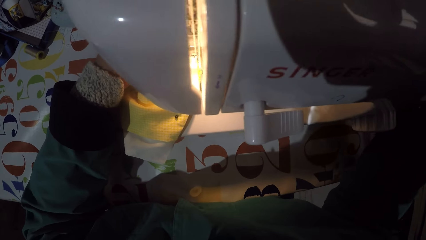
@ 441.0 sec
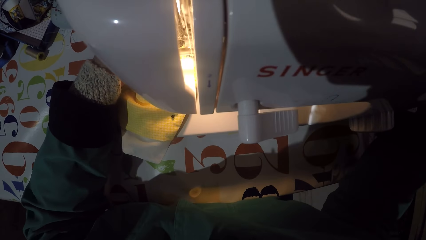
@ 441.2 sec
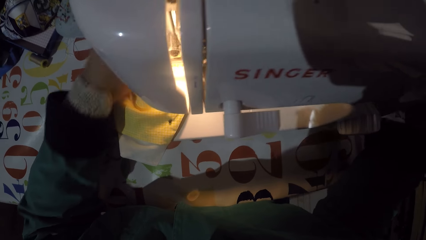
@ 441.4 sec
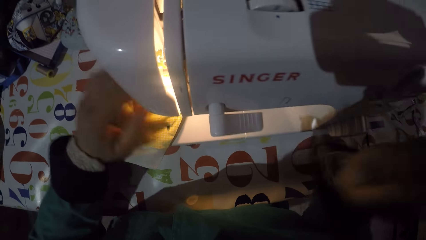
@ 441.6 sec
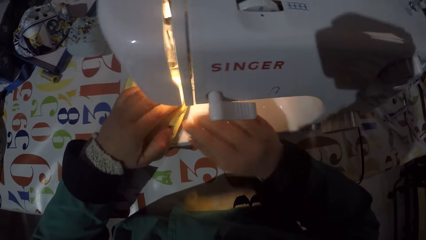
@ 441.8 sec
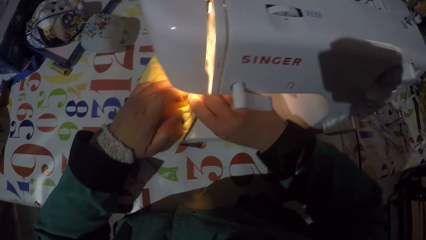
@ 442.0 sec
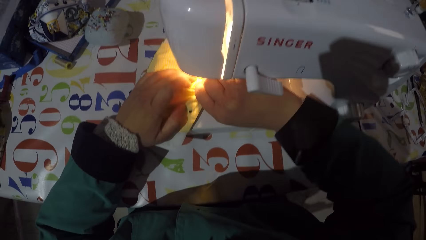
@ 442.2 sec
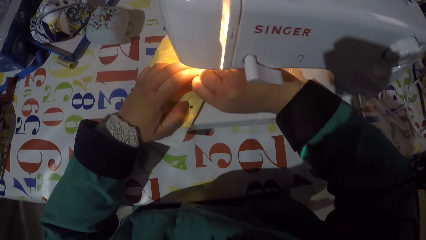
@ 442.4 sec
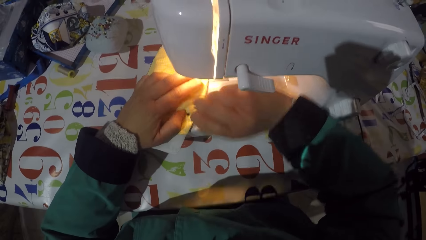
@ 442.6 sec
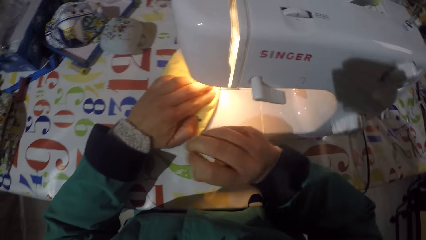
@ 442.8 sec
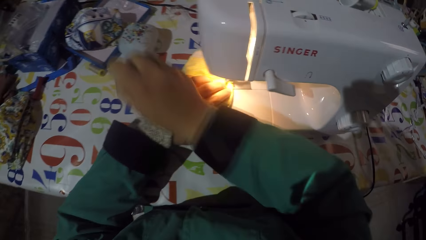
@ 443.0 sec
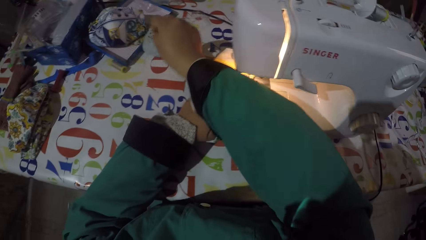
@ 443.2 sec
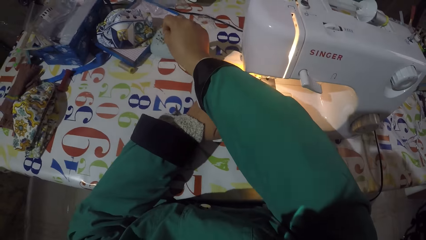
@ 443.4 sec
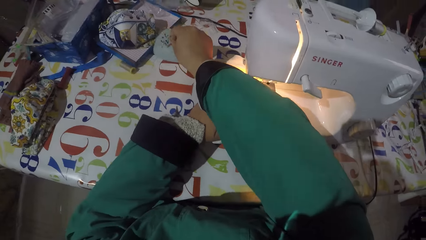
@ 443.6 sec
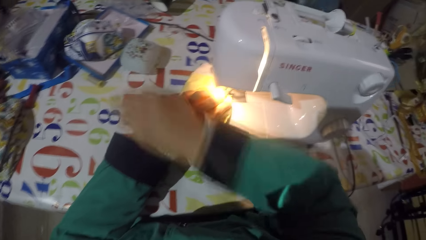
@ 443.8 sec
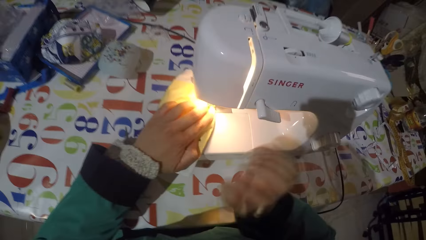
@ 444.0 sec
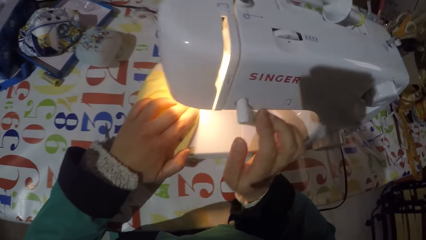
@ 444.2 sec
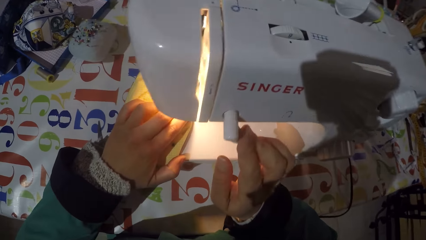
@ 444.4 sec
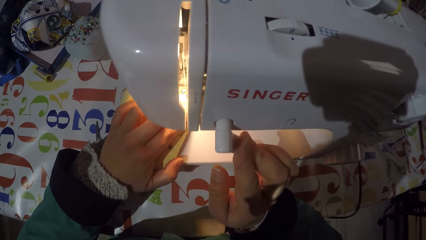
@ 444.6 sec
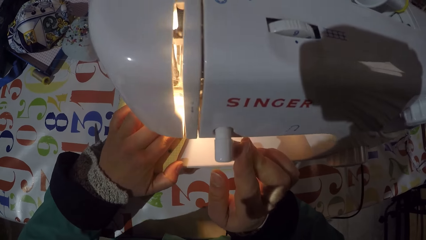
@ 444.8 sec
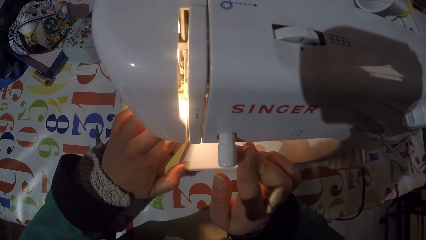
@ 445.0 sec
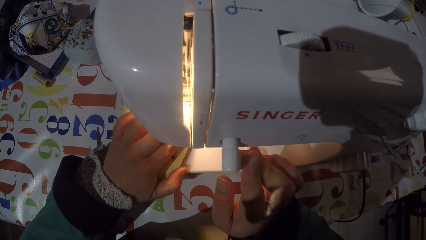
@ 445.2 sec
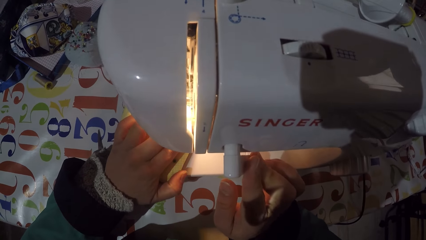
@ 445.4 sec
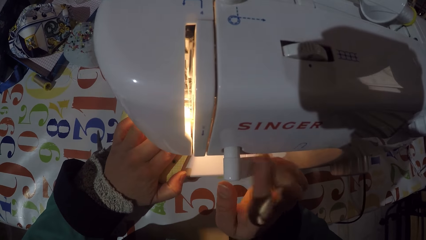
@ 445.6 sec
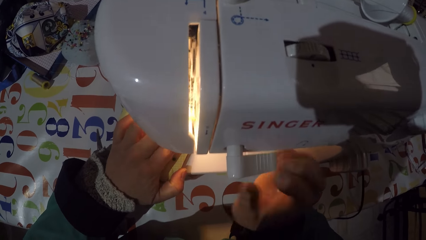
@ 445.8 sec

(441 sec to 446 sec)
The camera wearer removes a pin from a piece of cloth. They pierce the pin into a sponge. They turn on a sewing machine. They sew the piece of cloth with the sewing machine.

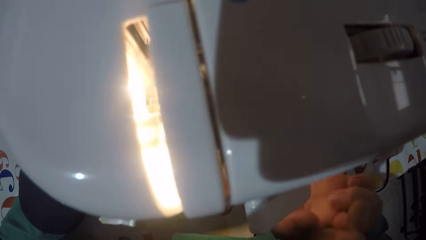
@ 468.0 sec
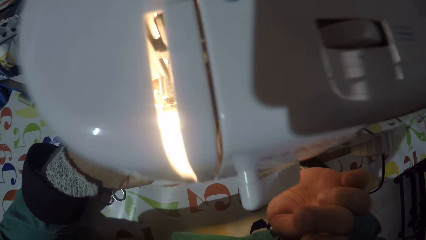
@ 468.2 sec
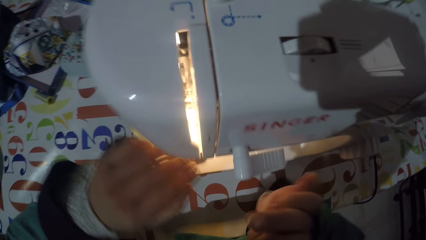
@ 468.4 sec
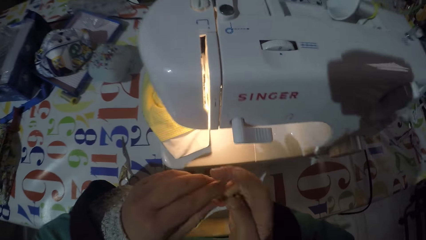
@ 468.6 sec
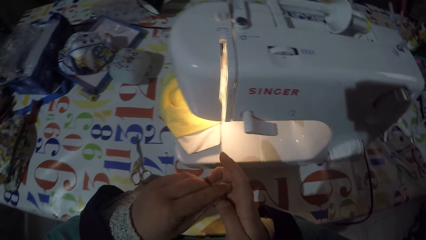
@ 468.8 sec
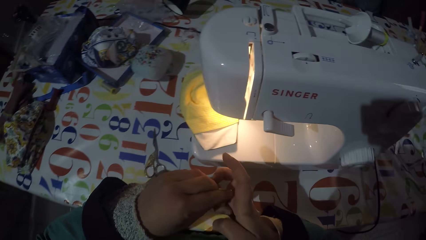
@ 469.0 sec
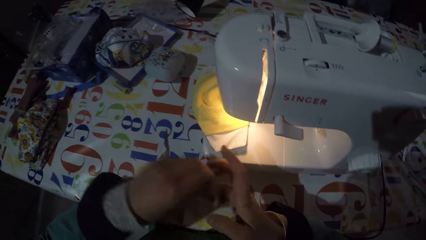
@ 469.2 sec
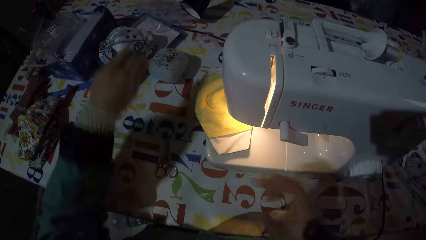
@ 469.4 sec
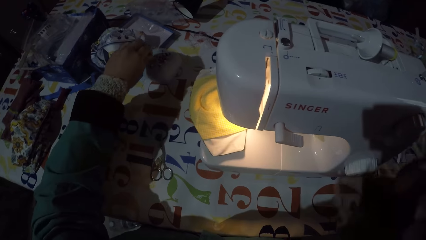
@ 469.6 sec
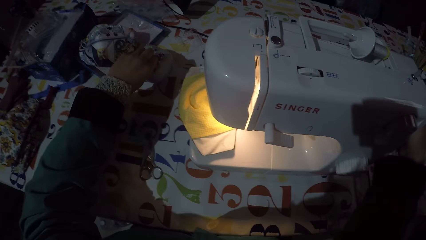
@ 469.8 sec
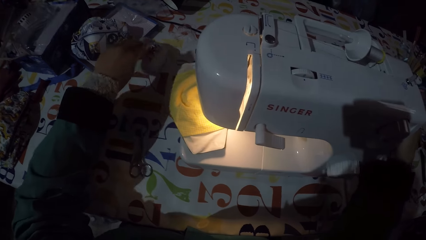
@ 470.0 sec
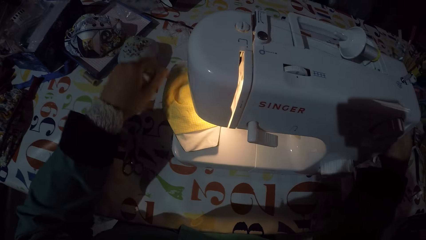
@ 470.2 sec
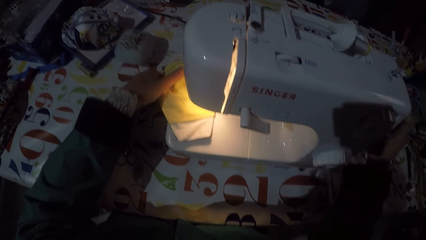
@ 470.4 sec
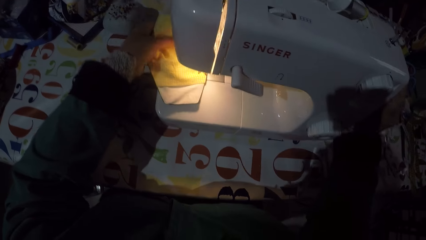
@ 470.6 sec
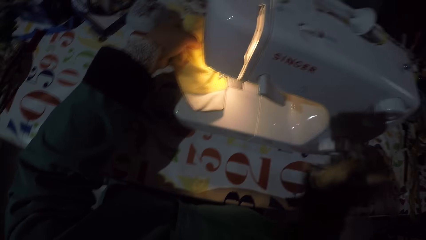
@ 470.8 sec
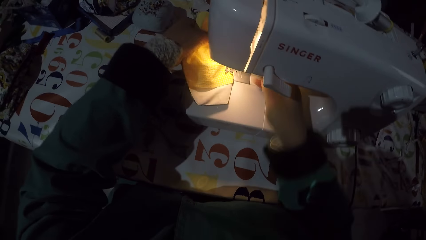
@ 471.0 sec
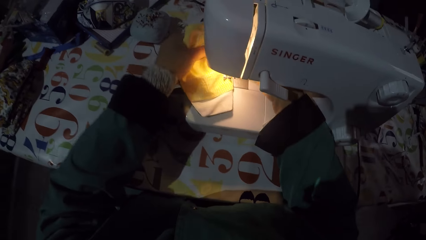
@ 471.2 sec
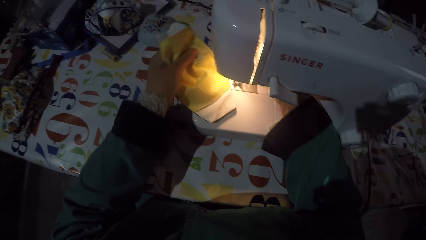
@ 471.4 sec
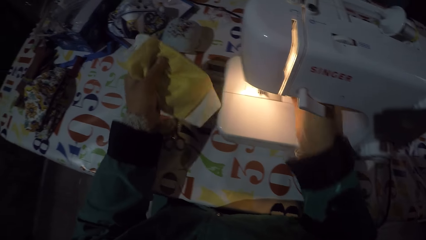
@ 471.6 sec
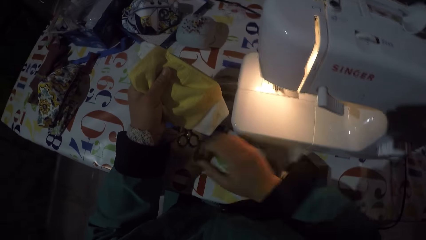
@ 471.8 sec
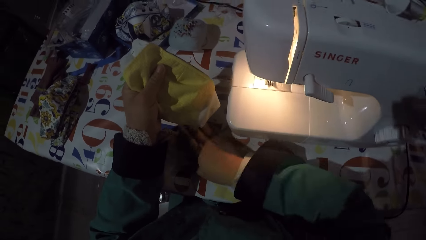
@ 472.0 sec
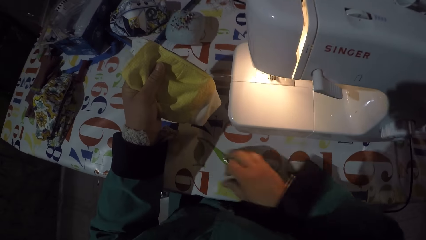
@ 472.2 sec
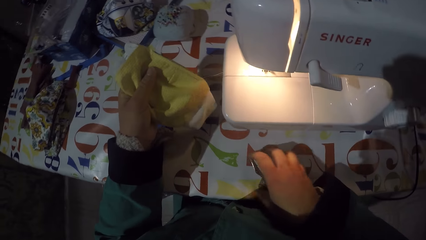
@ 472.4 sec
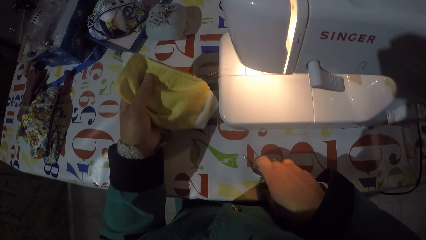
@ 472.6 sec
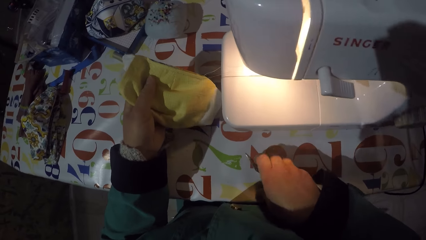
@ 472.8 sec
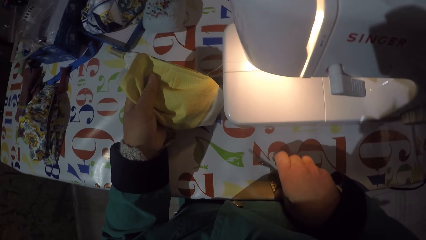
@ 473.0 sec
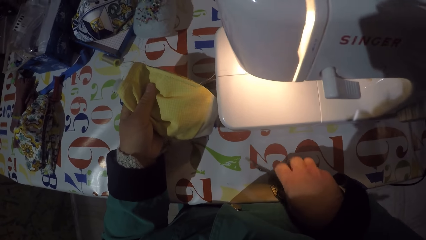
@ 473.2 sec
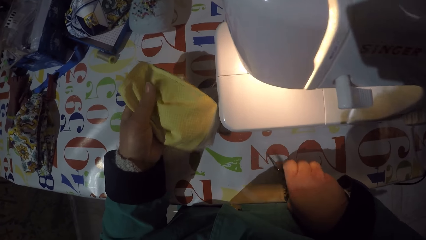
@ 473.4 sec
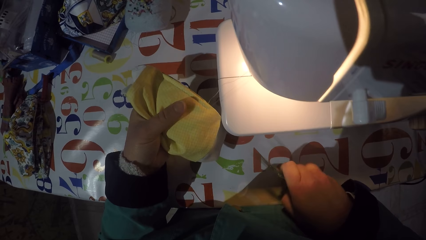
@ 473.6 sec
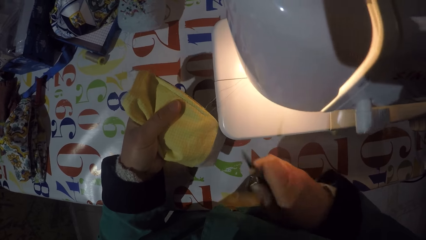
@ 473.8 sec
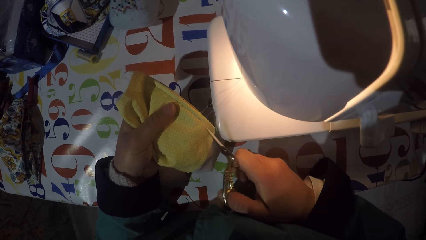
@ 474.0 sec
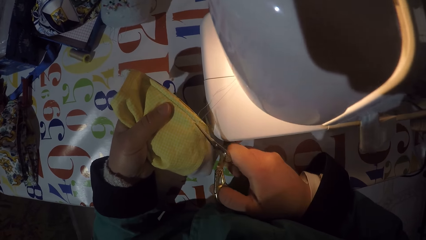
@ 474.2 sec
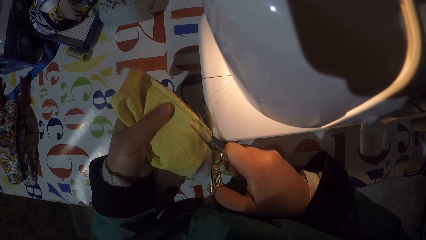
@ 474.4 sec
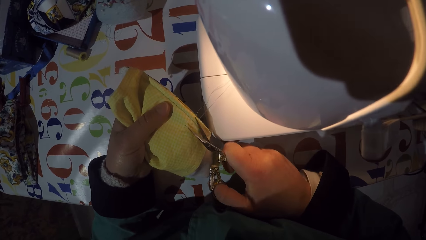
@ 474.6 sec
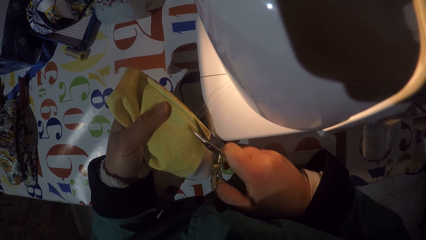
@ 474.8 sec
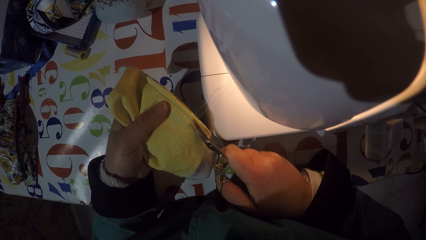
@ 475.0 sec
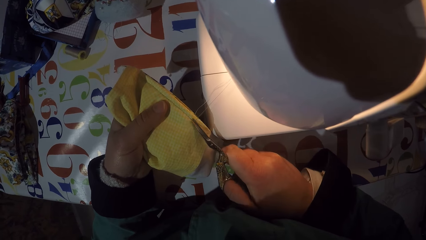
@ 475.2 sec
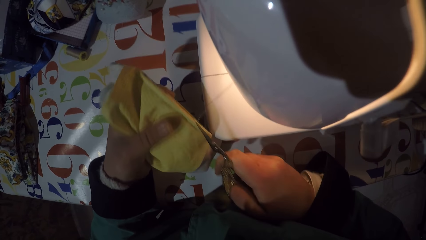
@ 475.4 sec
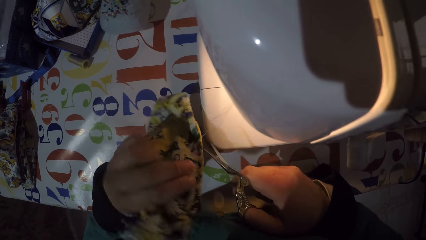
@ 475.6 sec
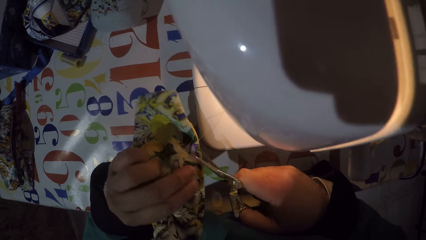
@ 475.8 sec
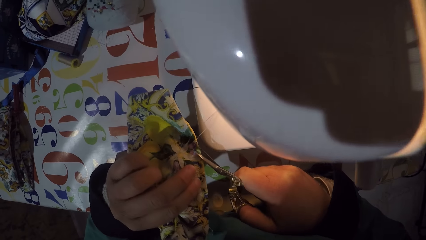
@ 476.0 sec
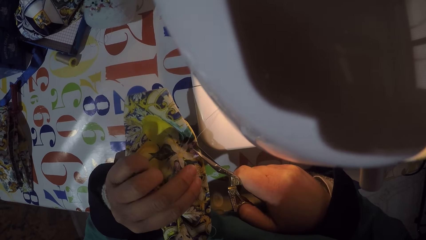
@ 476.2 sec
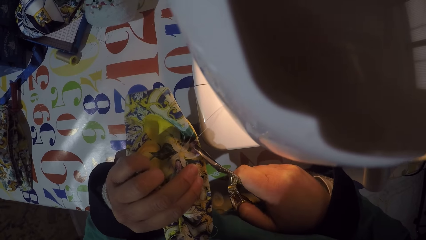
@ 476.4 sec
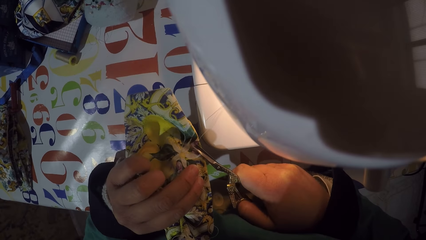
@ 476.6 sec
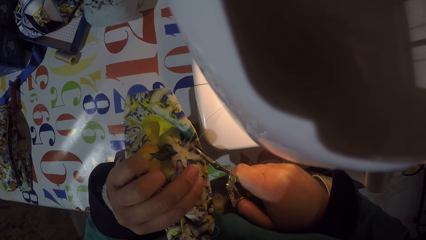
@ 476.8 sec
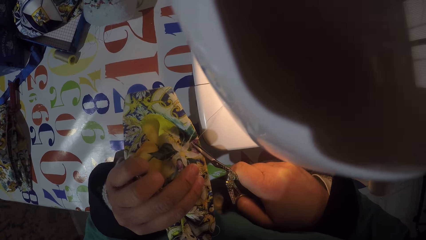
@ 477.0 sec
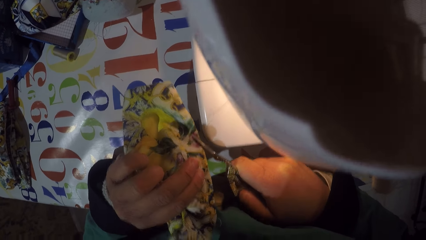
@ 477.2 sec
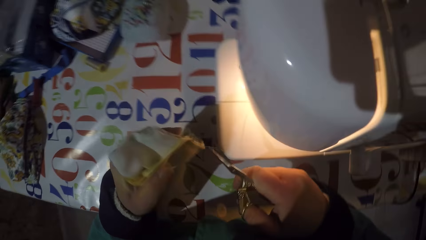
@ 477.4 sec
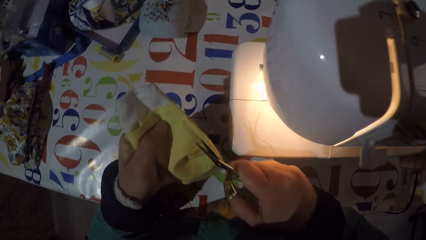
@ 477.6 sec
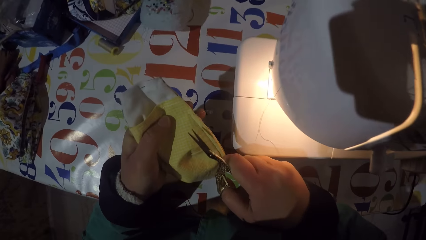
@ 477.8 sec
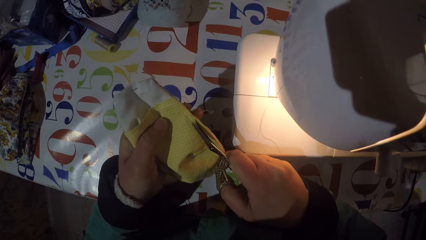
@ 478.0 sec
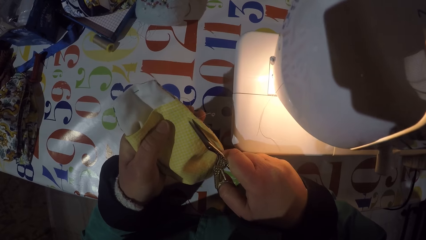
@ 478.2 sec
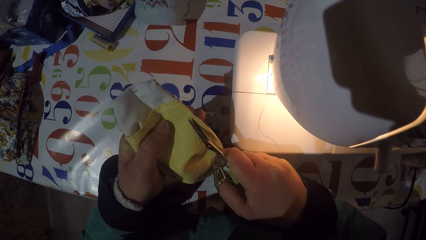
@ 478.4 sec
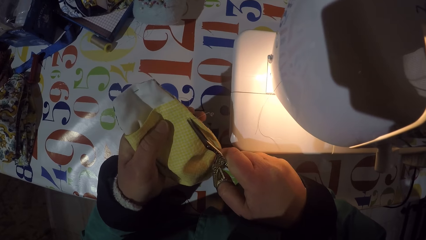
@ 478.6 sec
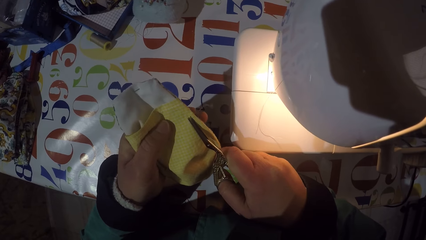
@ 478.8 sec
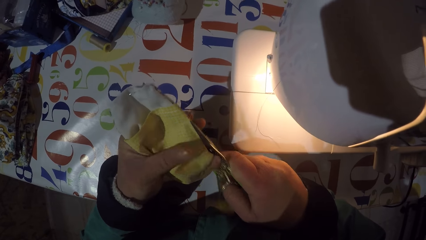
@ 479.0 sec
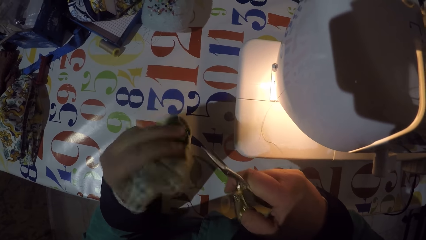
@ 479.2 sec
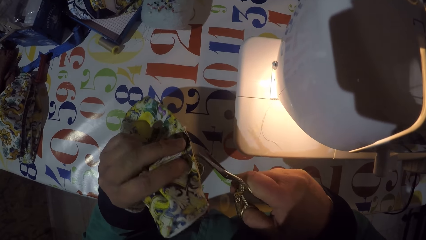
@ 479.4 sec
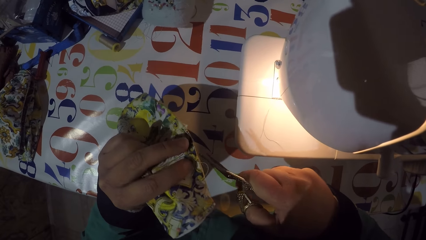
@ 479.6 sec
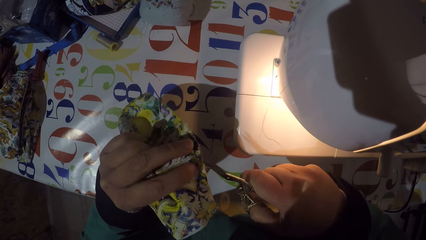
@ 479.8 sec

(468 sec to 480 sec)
The camera wearer pins a pin on the pin cushion. They take a piece of cloth from the sewing machine. They take a pair of scissors from the table. They cut threads from the piece of cloth with the scissors.
